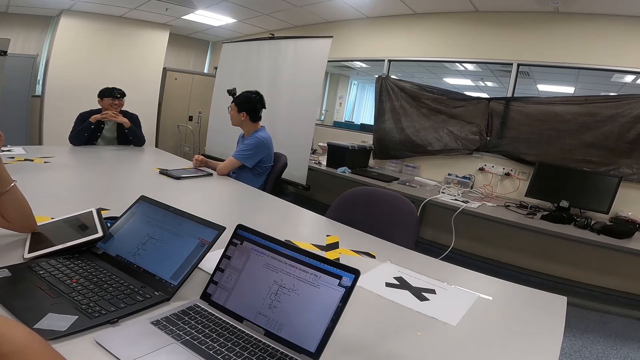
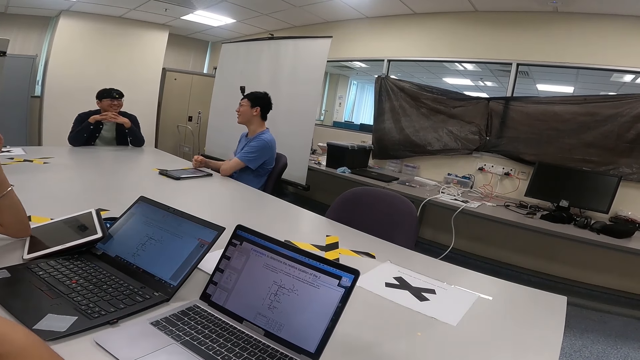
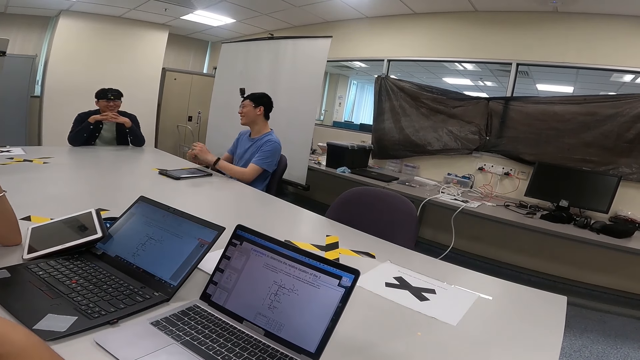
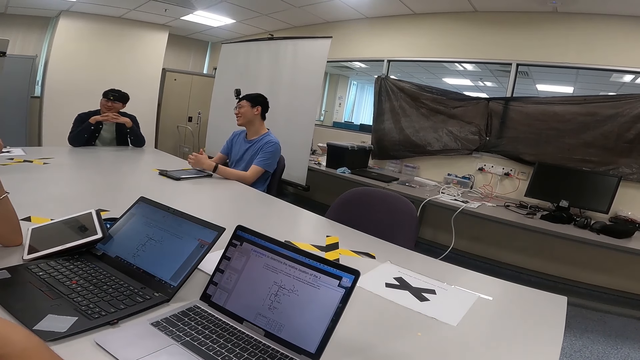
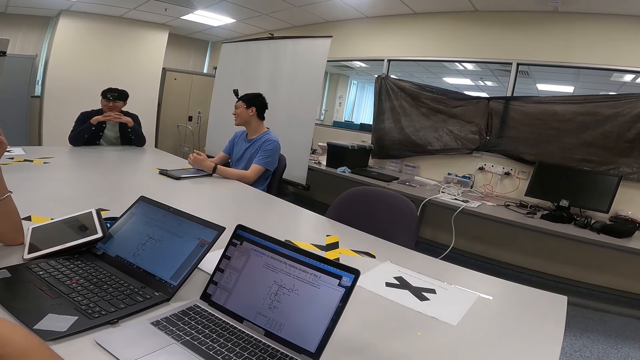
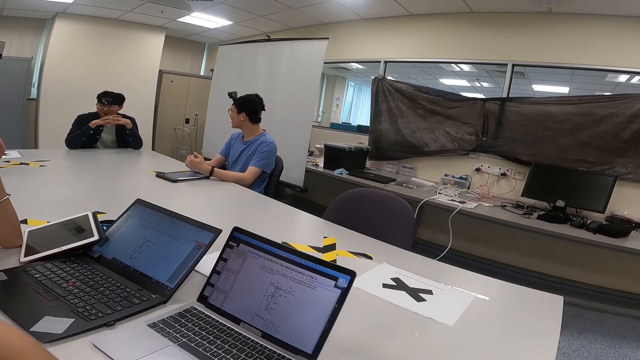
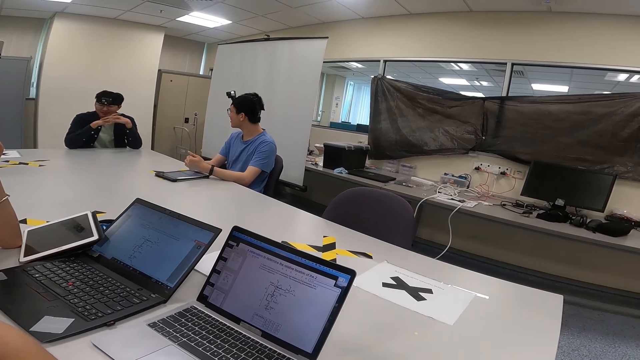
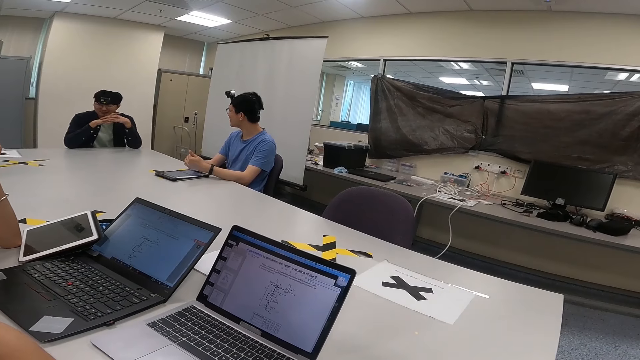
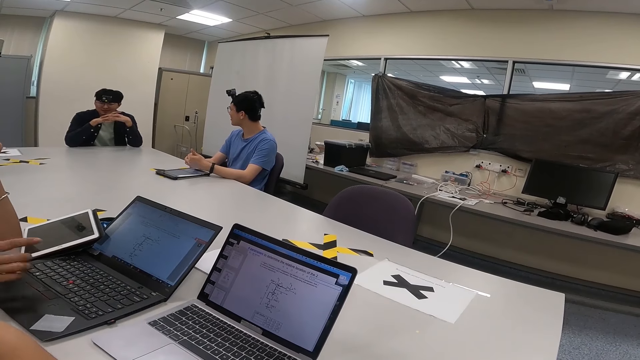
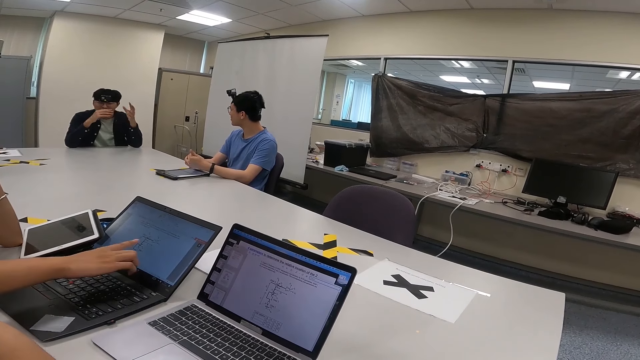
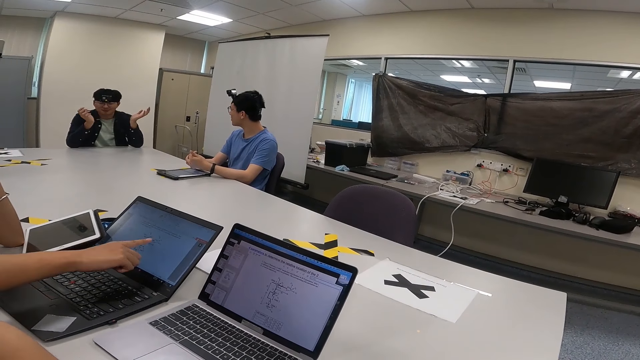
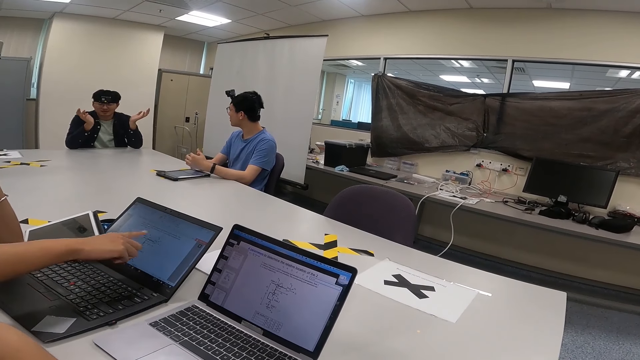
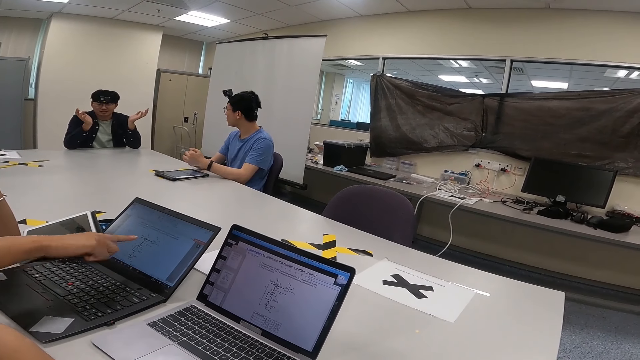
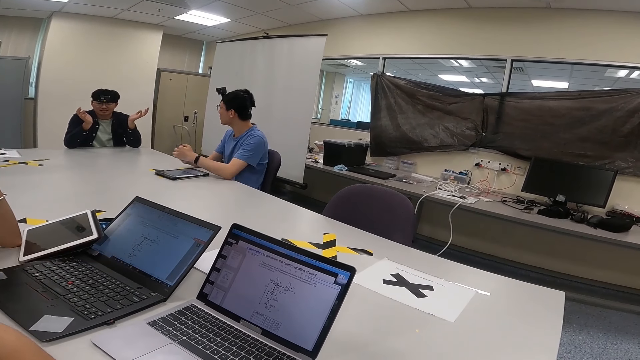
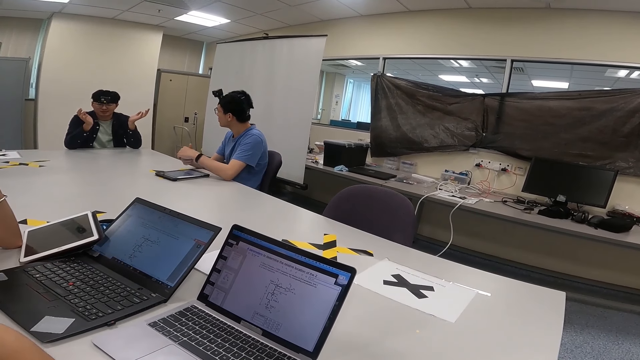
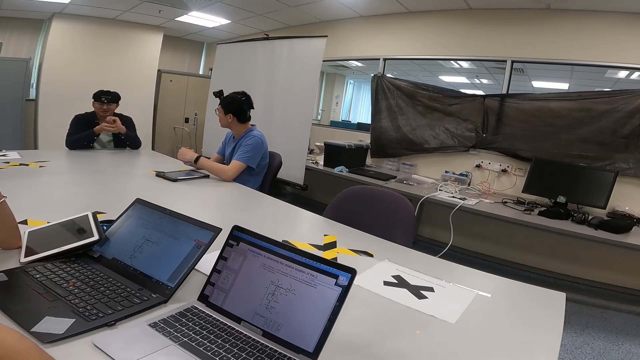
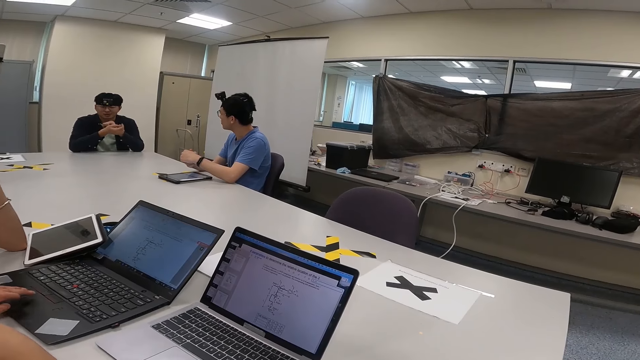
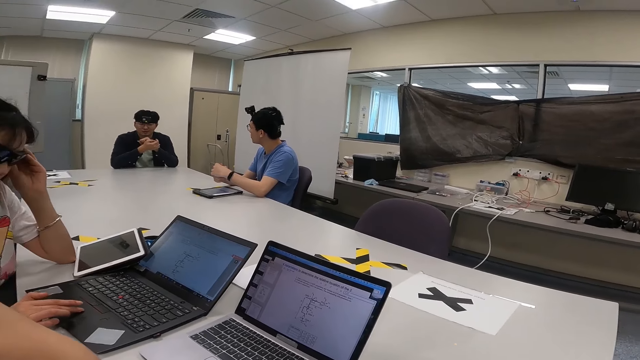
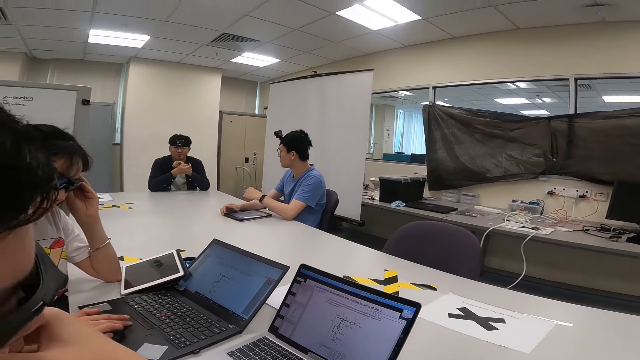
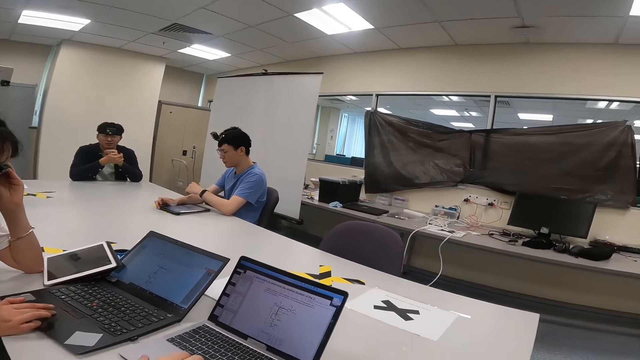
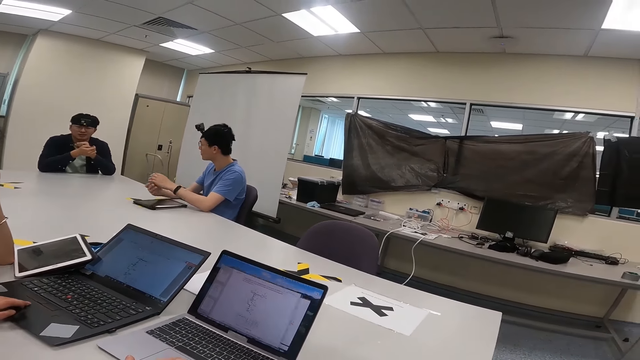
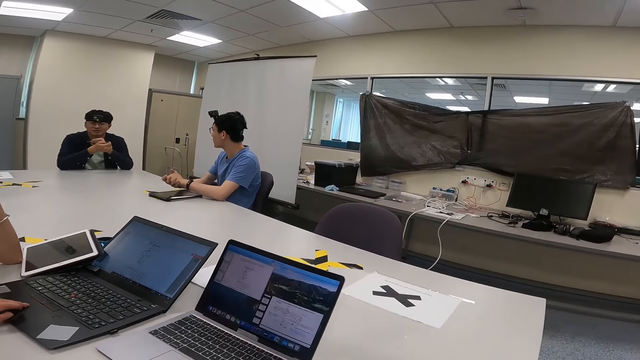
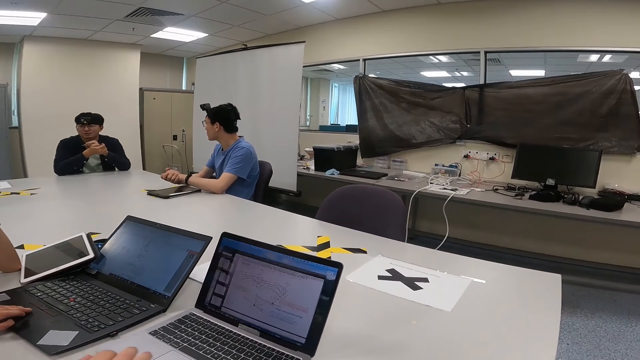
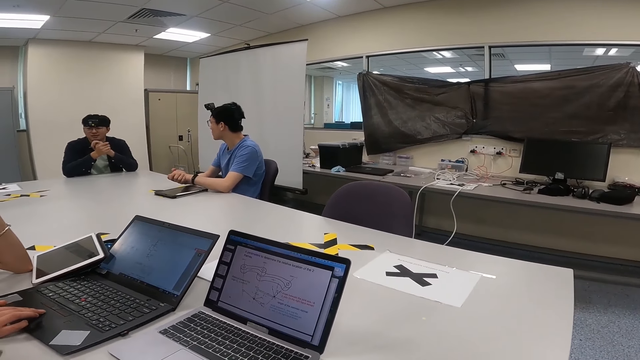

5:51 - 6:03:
A man points at the laptop.

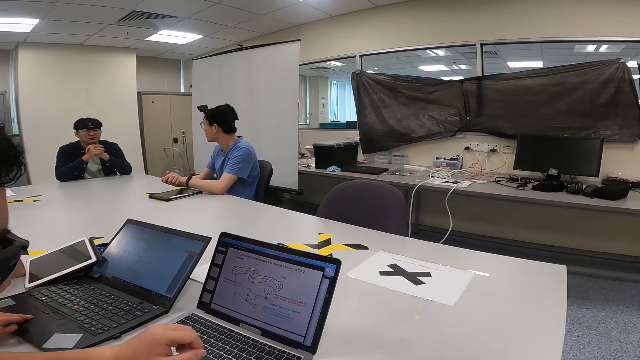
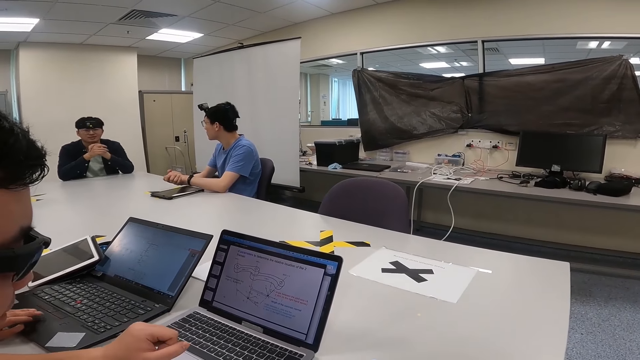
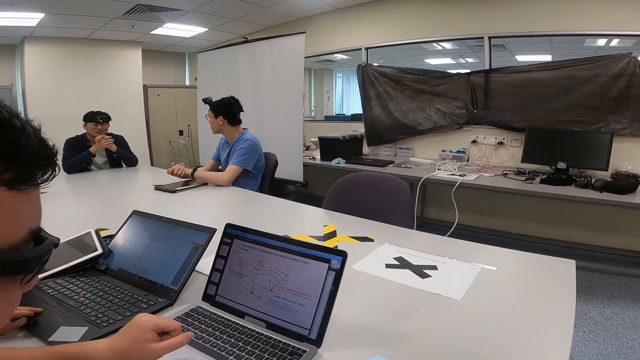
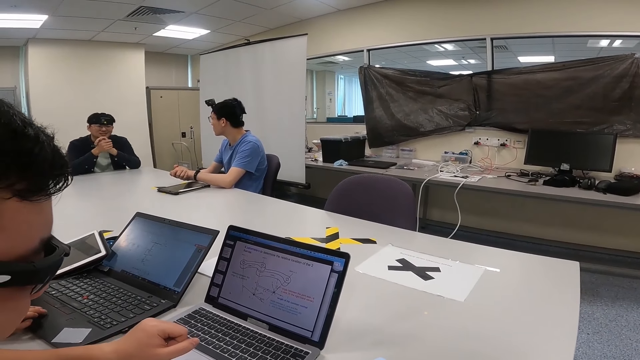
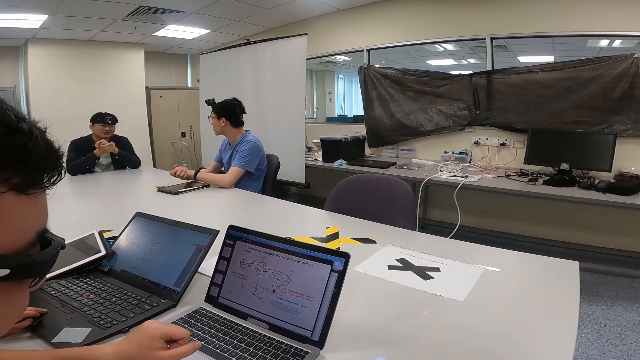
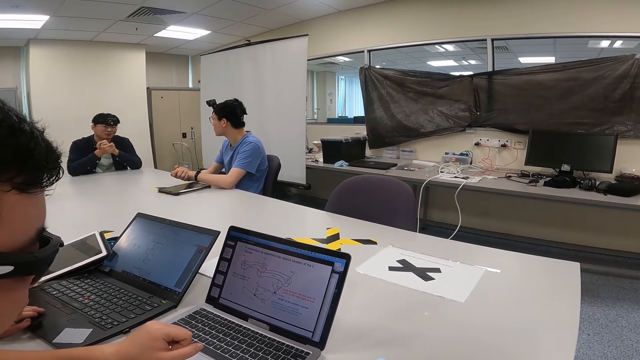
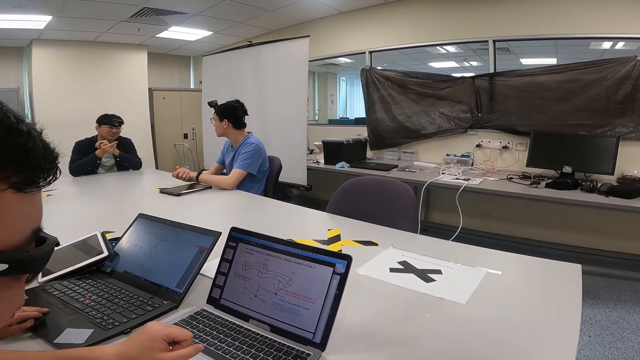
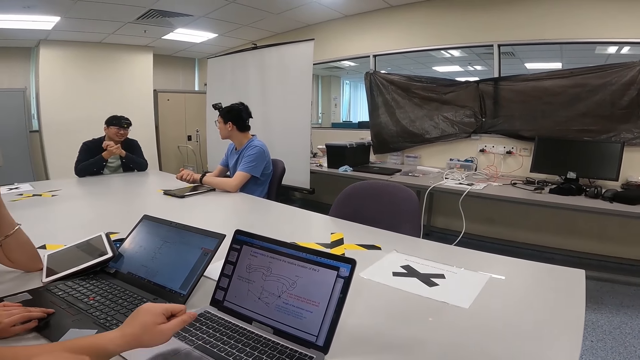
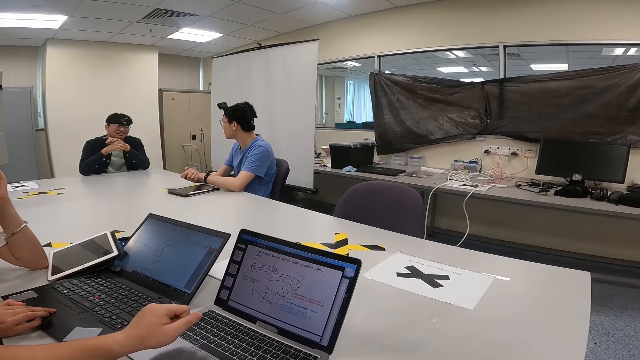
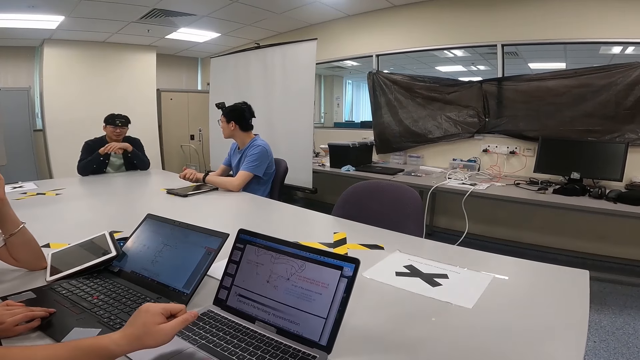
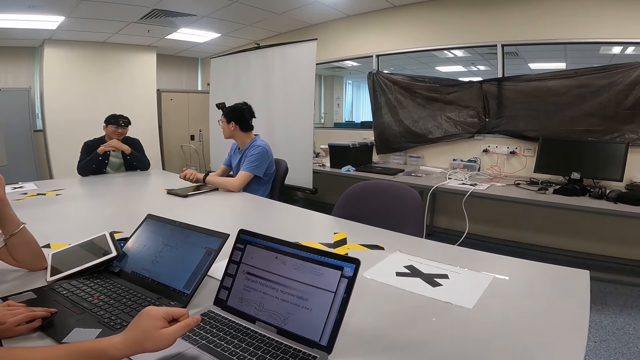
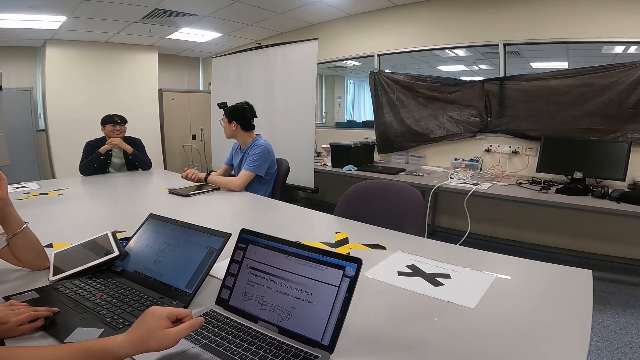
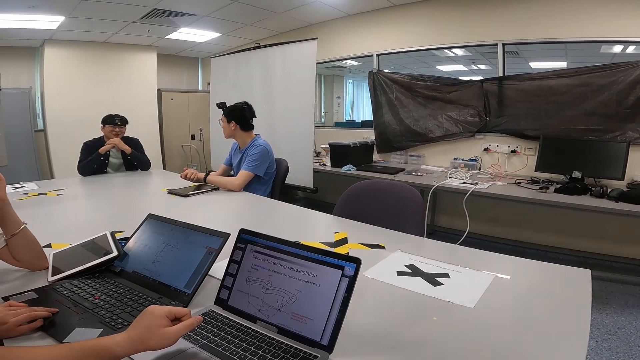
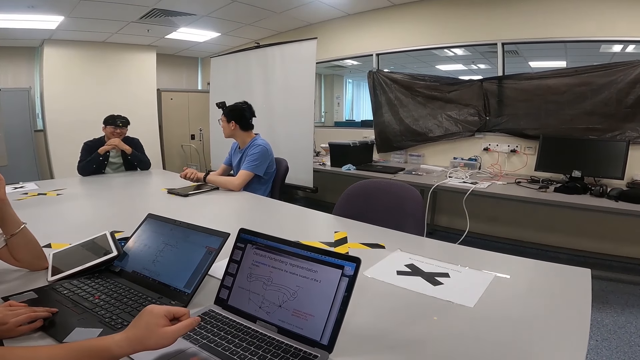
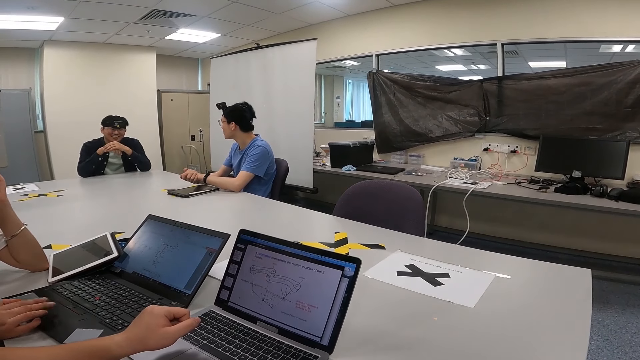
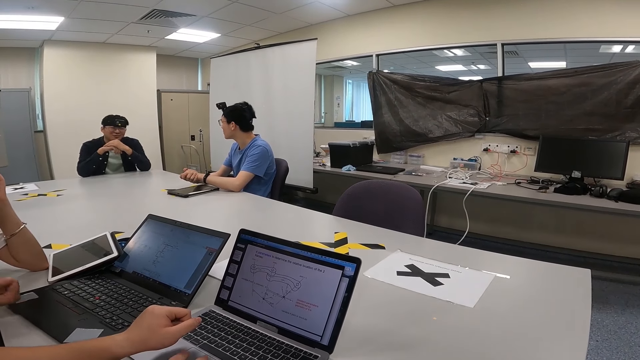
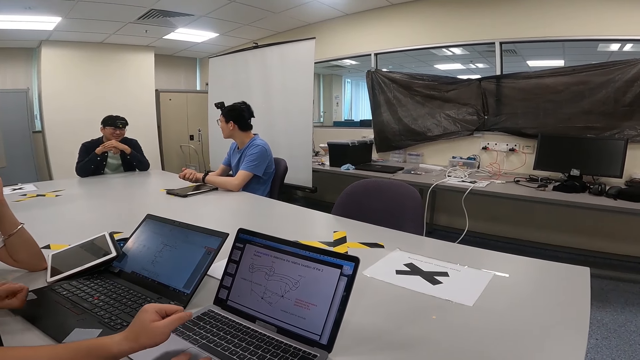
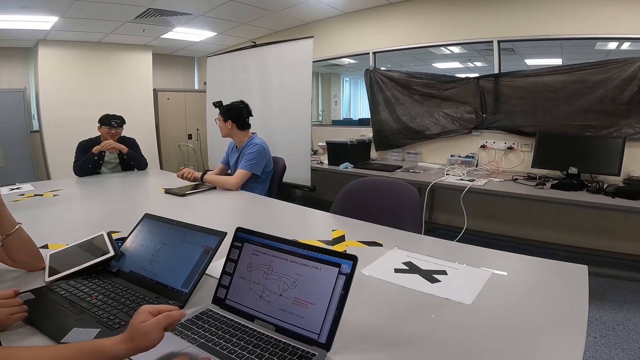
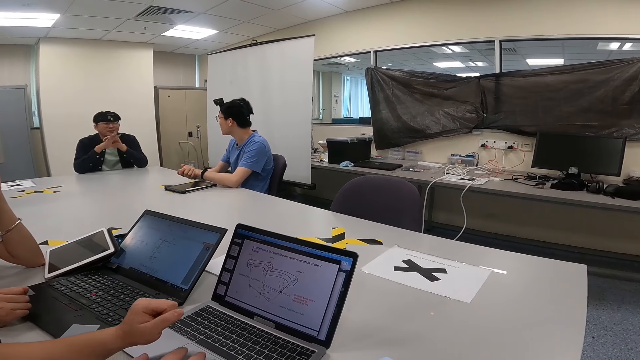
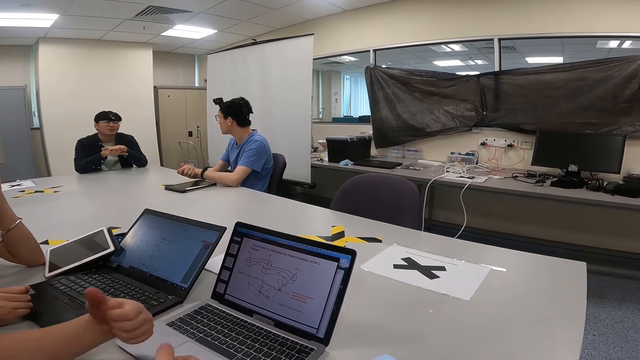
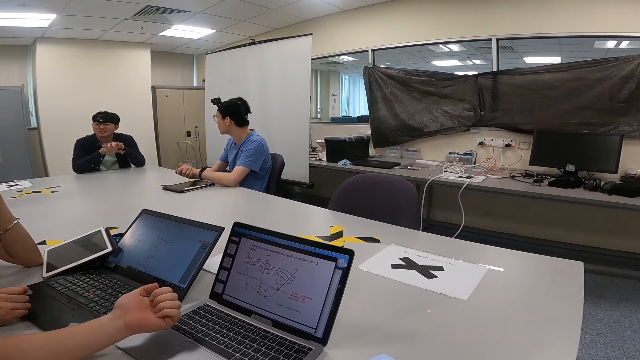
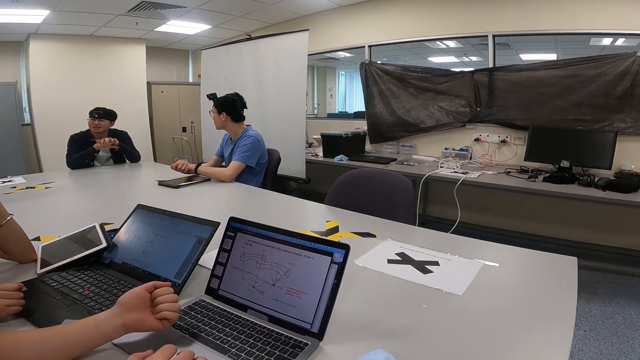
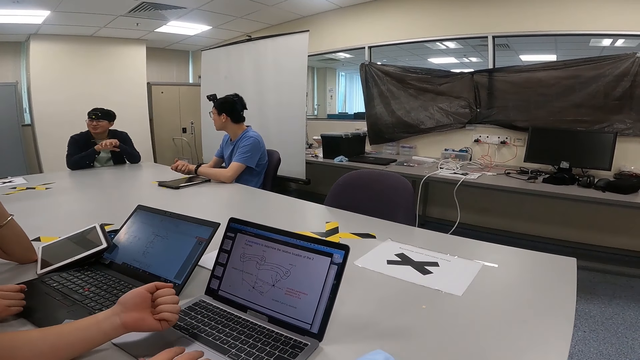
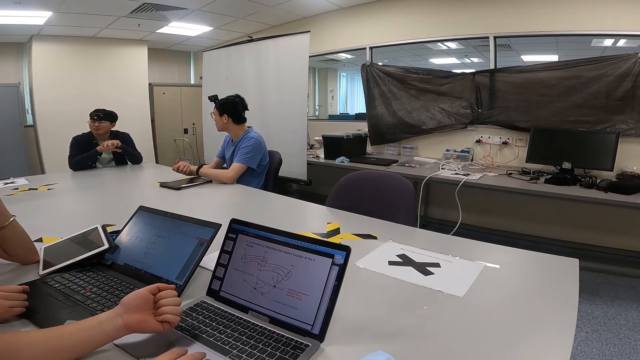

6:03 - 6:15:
The camera wearer browses on a laptop.
